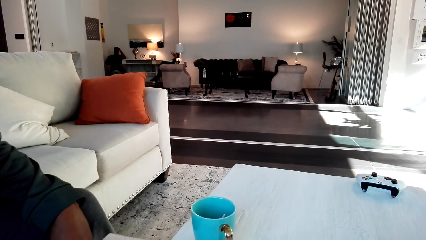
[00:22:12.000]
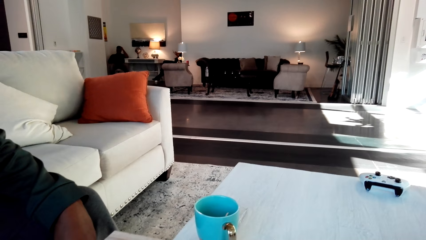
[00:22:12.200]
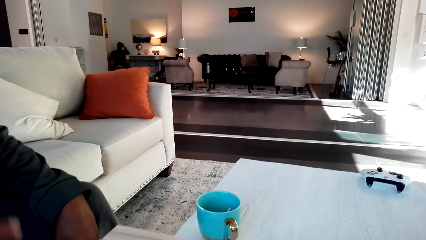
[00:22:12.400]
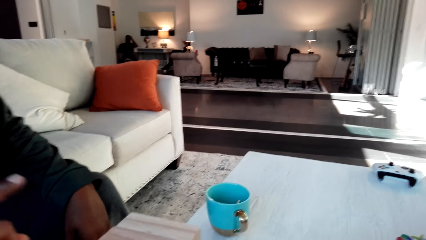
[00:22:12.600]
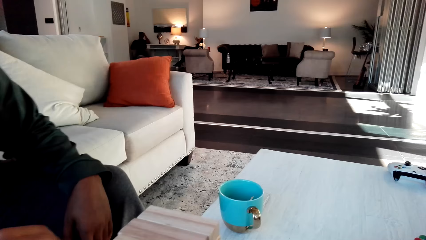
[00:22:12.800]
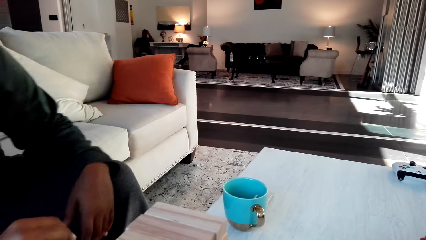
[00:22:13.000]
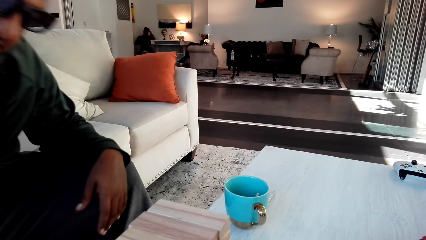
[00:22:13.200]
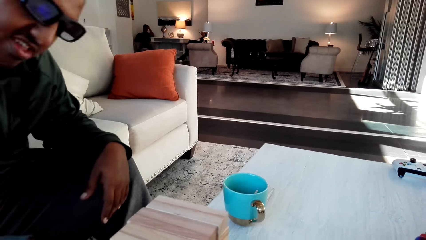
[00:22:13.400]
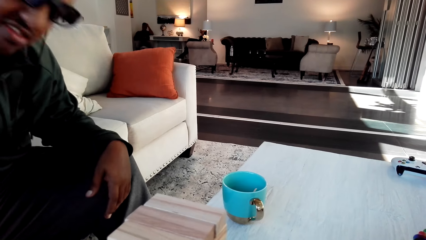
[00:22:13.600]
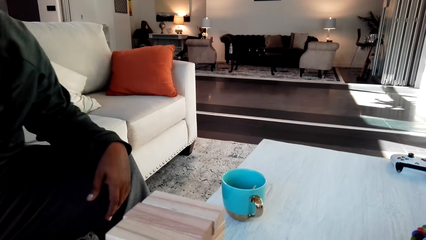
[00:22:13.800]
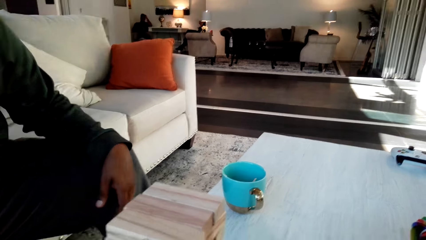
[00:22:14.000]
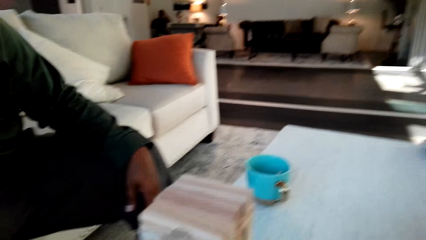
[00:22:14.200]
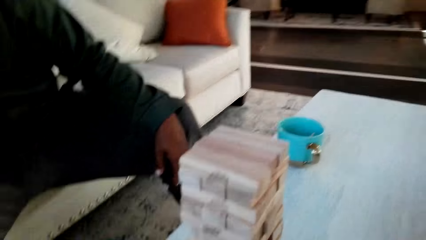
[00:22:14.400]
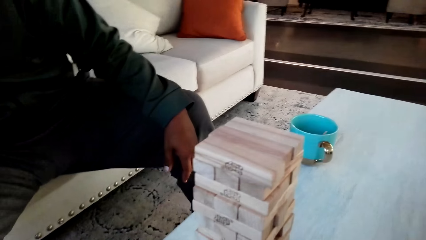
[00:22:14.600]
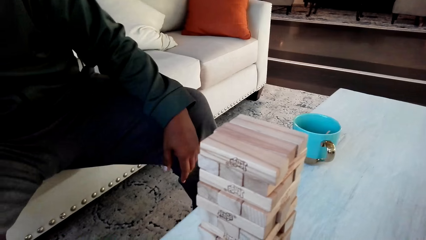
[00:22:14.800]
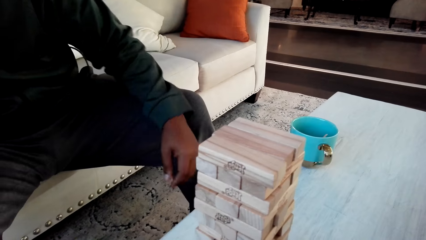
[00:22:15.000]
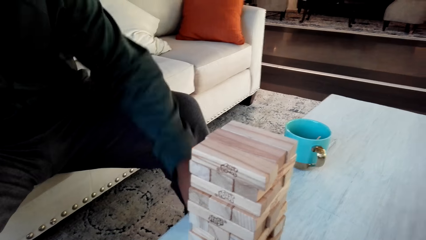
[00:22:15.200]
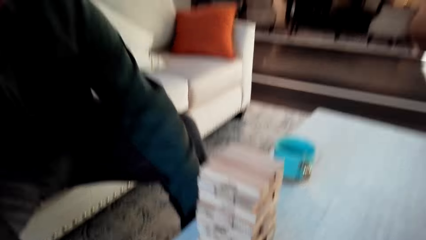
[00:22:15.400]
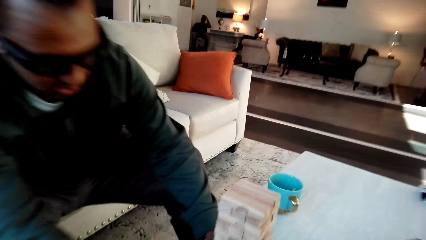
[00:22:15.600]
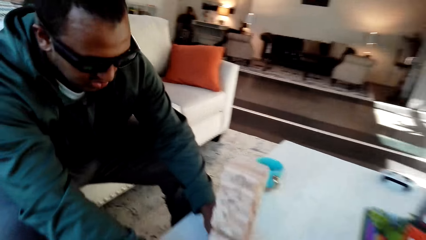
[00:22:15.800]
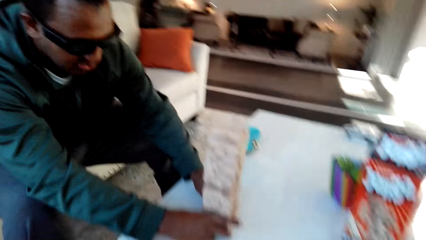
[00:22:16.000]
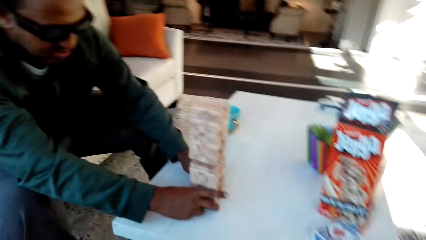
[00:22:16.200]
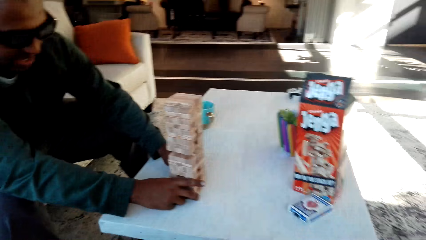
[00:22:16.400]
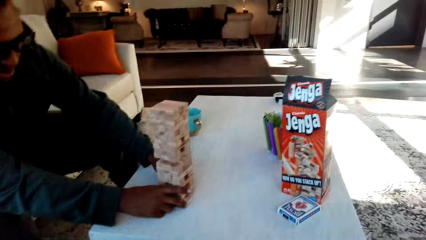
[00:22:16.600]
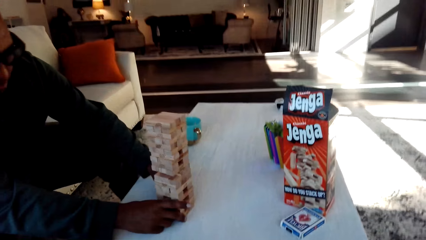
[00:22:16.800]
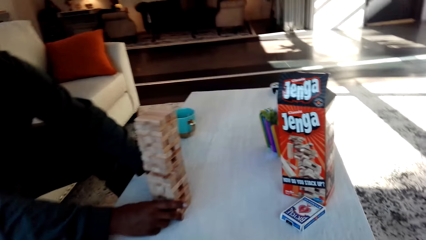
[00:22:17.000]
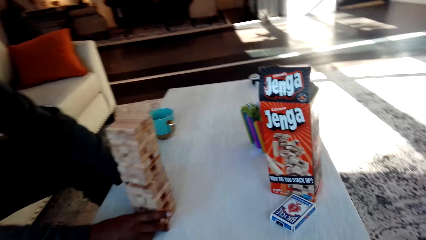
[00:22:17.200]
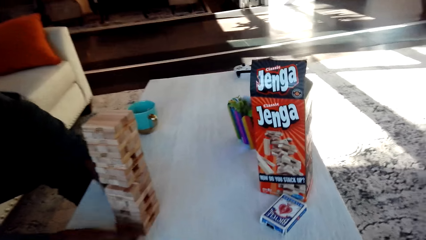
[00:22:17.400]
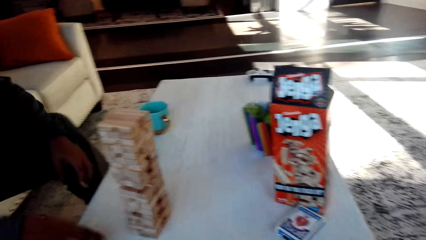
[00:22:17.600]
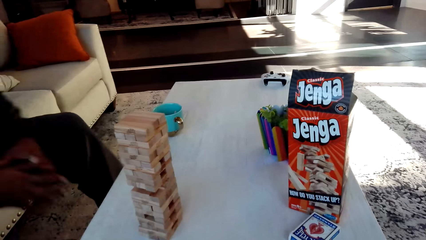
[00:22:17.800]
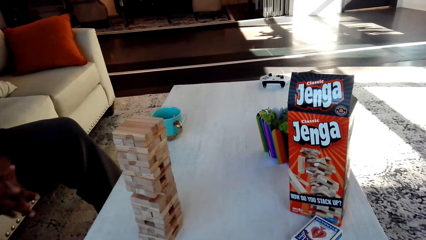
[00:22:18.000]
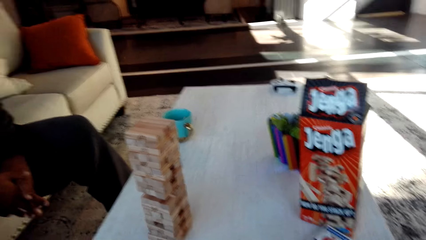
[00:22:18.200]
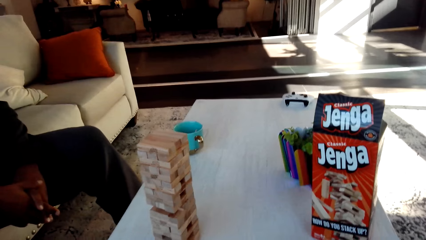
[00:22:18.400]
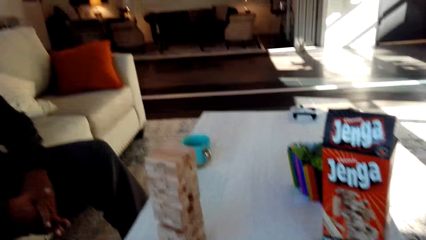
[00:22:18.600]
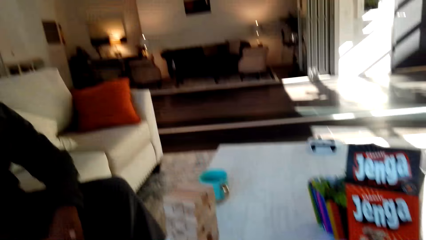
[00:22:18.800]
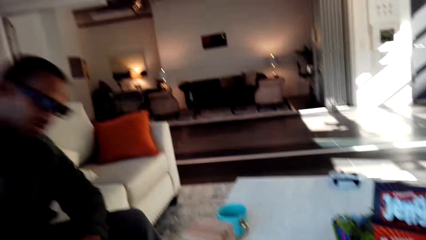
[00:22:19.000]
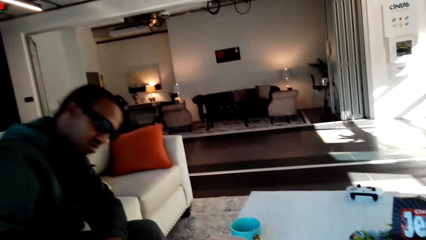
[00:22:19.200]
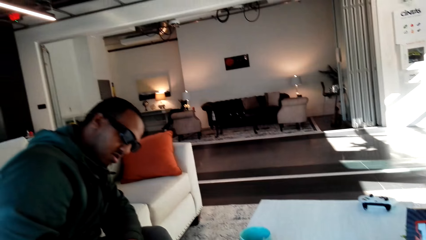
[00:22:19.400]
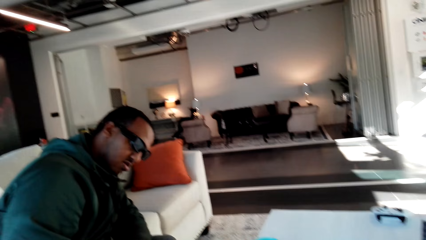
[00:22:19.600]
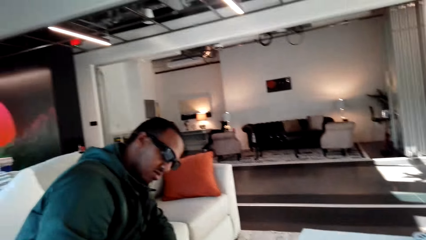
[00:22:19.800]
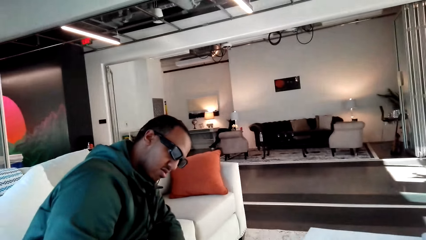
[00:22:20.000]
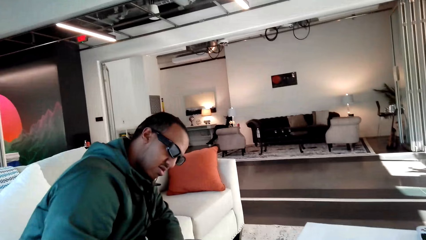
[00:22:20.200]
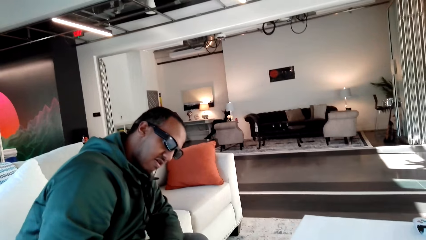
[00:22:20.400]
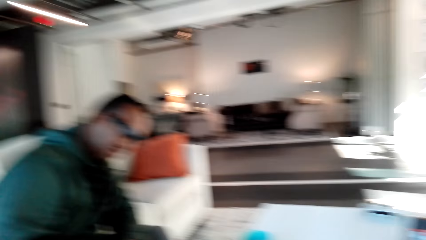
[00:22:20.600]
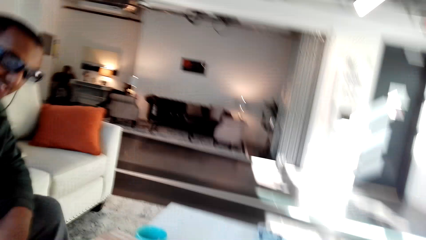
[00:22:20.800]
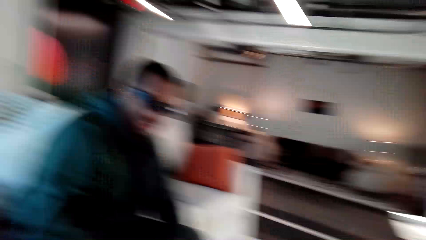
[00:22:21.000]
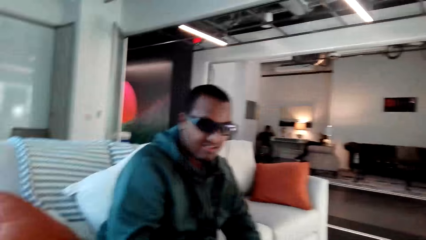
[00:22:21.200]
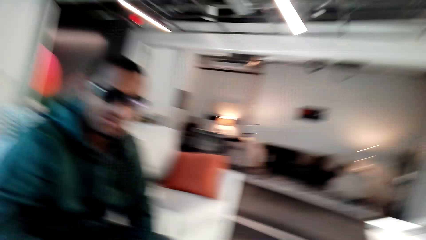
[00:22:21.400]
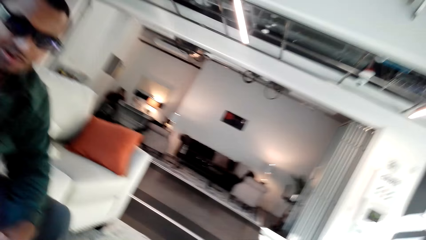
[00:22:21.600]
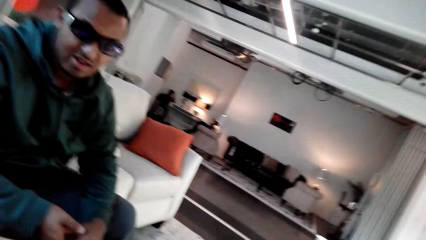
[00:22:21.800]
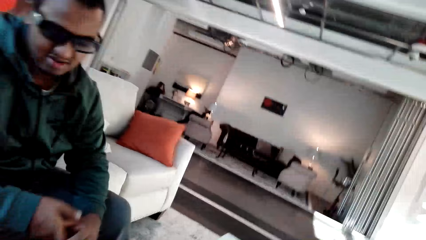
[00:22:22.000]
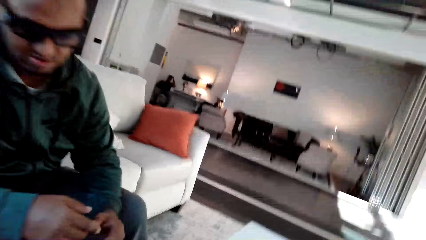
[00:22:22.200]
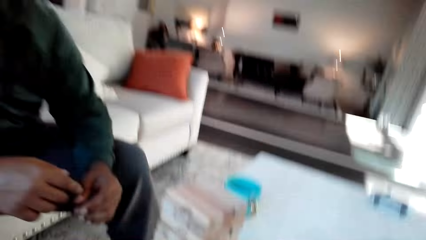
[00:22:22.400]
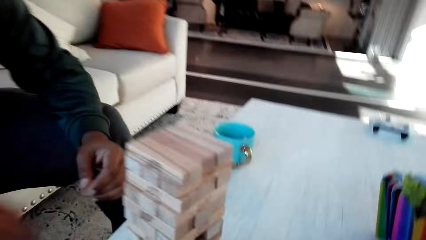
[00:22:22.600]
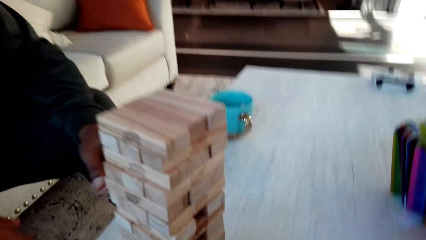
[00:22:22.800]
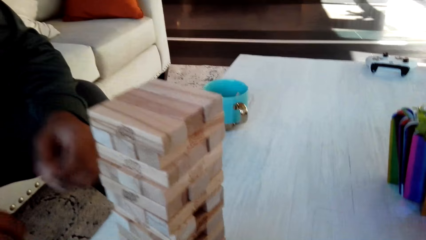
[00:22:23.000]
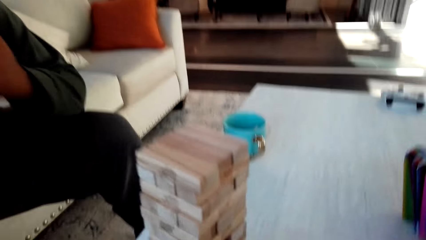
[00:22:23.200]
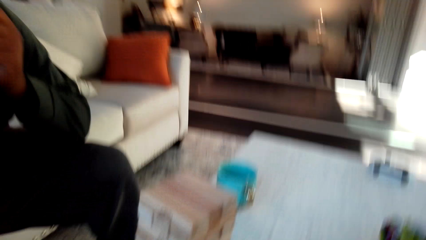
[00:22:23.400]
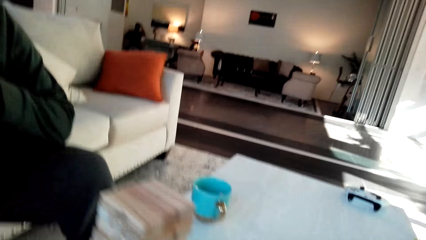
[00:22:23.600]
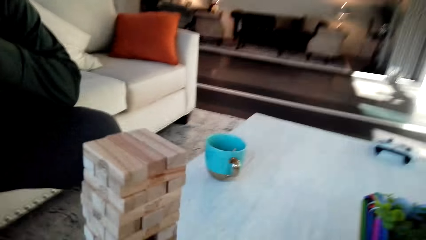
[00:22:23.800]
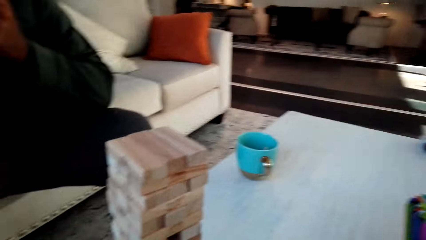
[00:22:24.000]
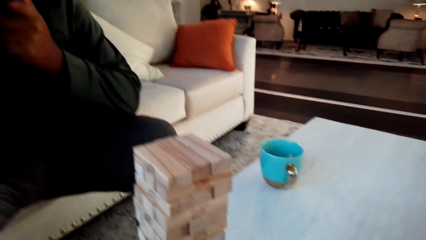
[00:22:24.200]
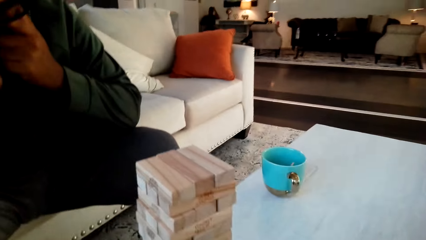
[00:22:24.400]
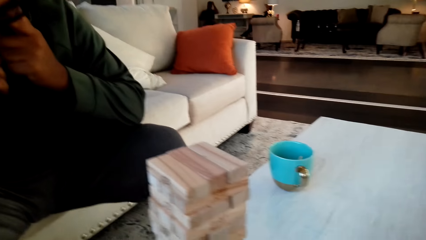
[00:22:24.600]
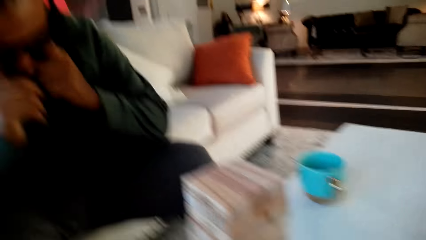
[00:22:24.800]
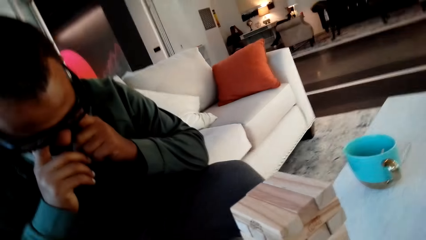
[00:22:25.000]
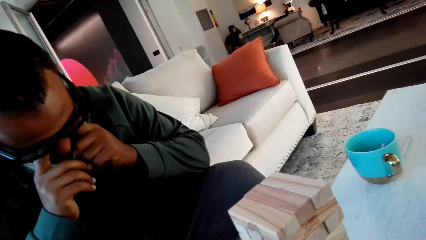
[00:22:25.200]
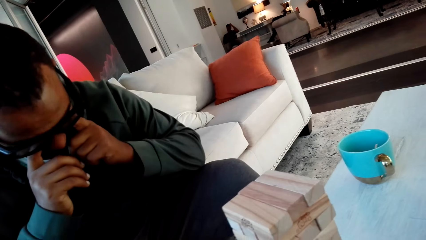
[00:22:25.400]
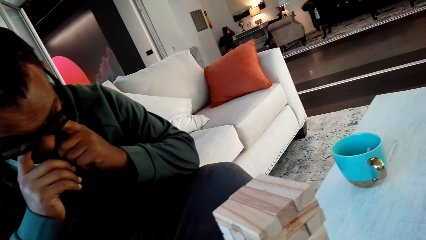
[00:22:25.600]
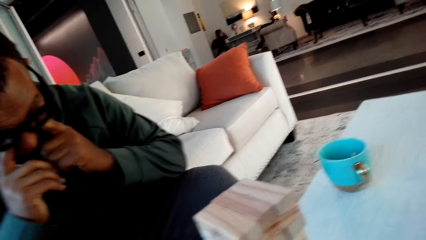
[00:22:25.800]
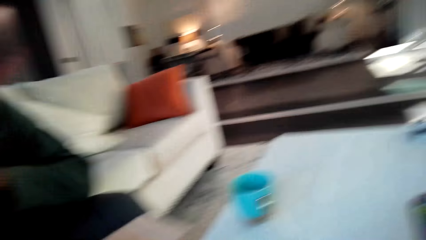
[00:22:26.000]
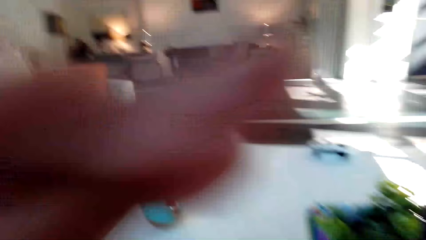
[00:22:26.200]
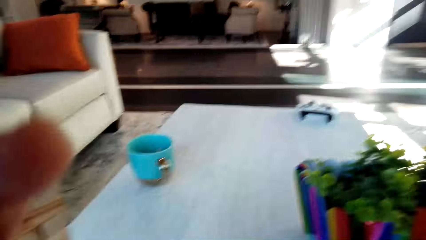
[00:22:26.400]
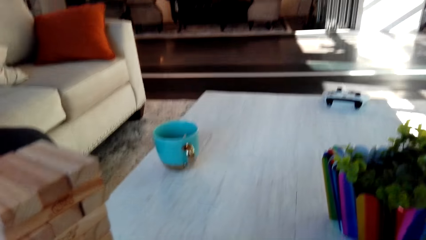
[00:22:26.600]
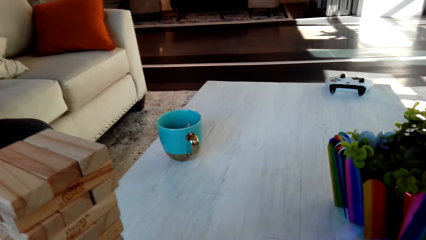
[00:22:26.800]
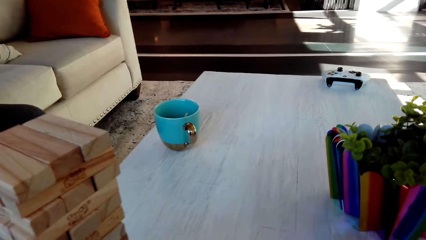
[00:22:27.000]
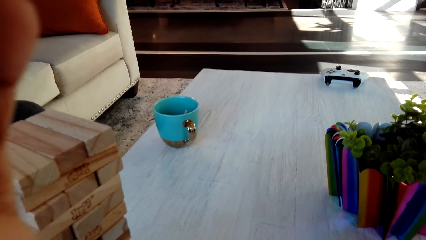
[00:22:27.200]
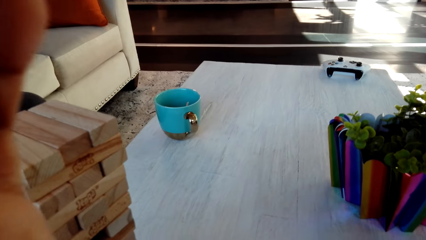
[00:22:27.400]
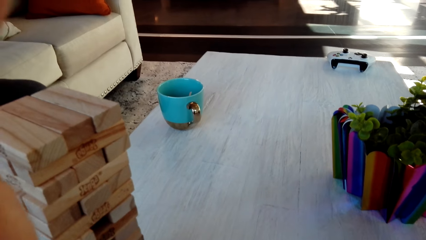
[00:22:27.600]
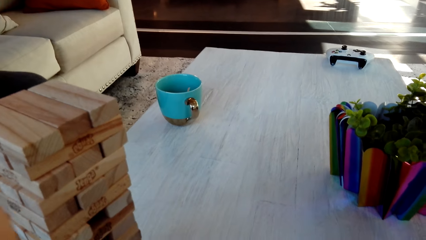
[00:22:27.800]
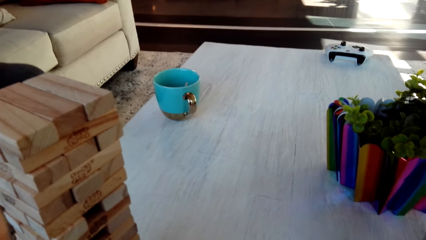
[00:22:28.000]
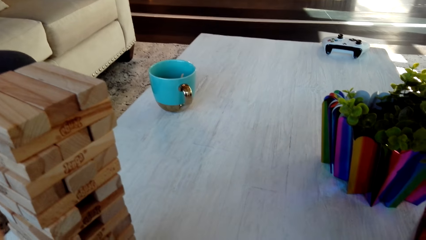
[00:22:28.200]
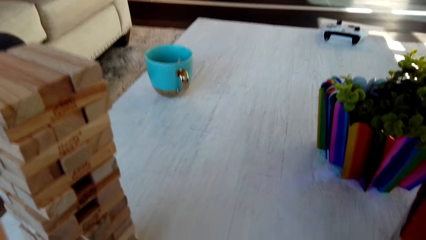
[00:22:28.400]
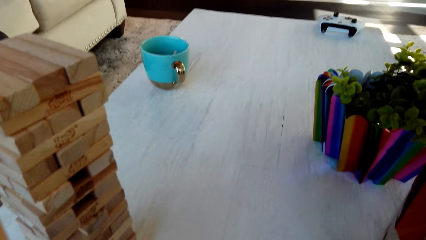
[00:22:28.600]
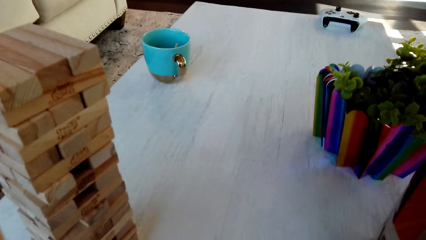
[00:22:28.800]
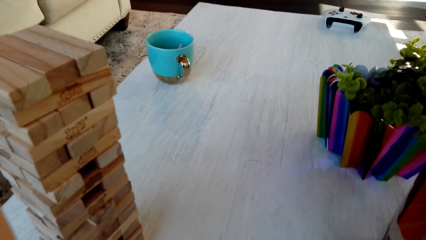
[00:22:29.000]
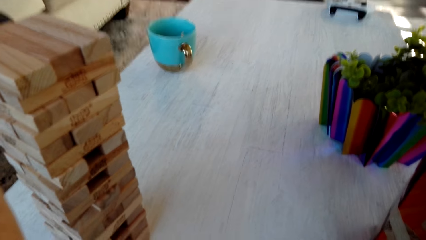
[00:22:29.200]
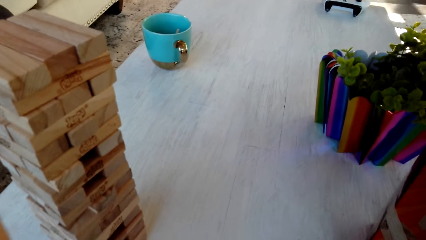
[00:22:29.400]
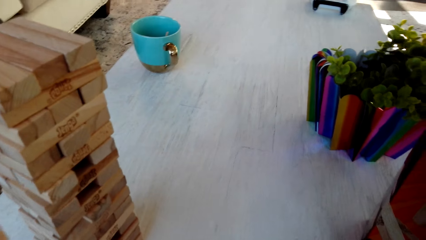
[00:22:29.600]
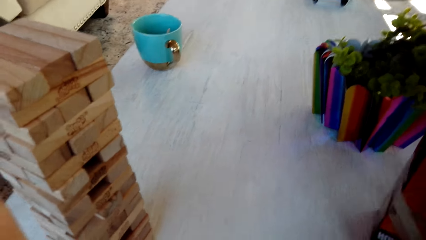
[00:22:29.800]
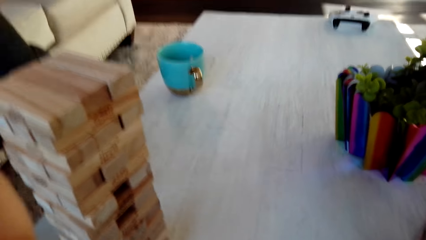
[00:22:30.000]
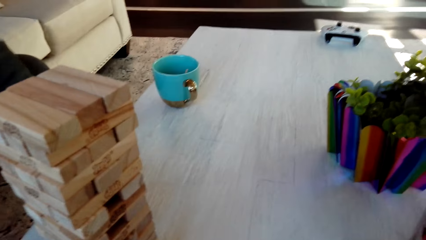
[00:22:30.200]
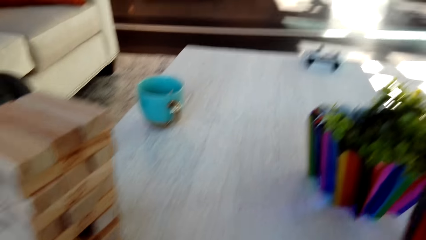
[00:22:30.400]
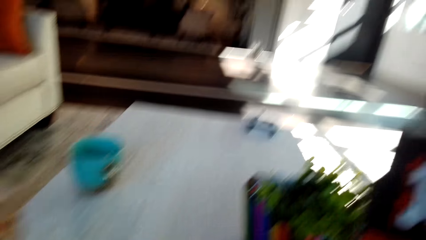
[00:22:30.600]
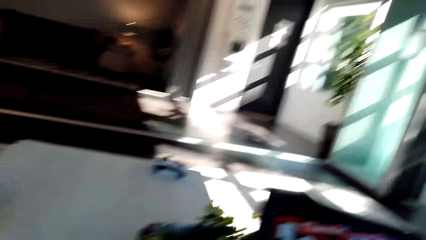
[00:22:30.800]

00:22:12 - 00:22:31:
A man looks around the wooden blocks and moves the wooden blocks on the table. The camera wearer converses with the man. The man looks around the wooden blocks. The camera wearer converses with the man. The man holds his eyes. The camera wearer touches something. They converse with the man.
